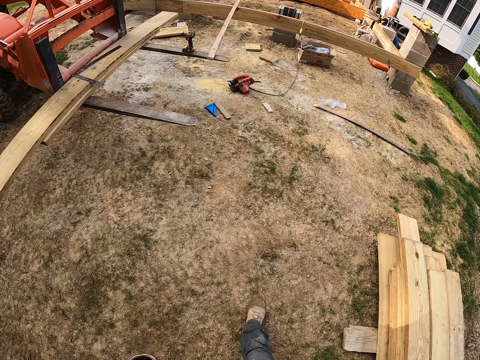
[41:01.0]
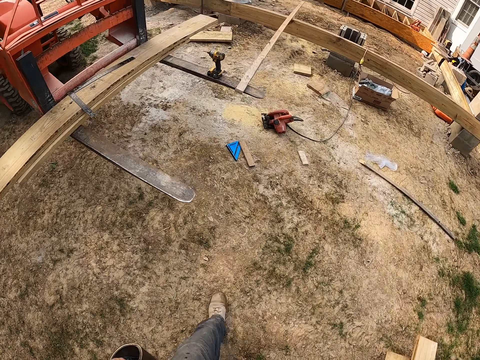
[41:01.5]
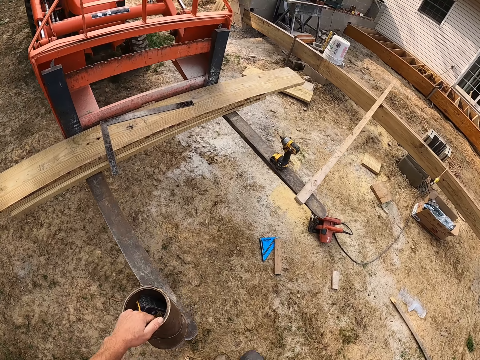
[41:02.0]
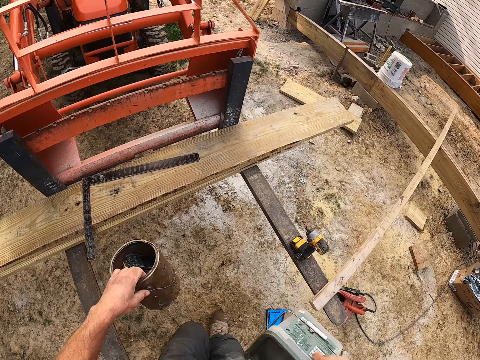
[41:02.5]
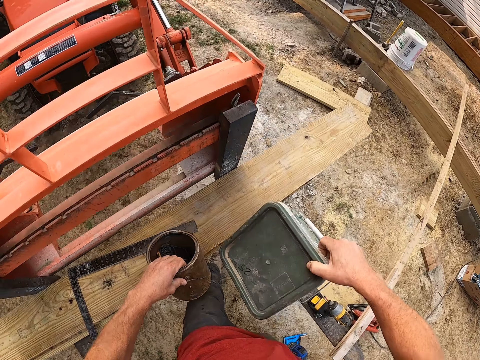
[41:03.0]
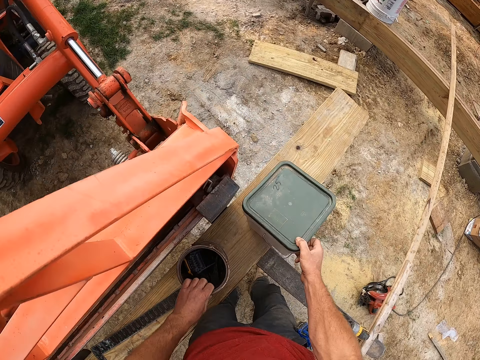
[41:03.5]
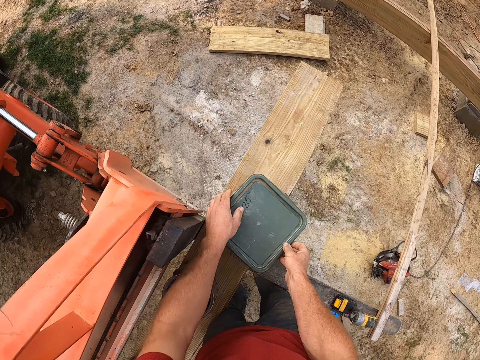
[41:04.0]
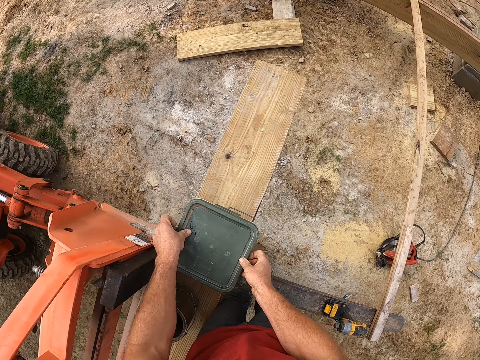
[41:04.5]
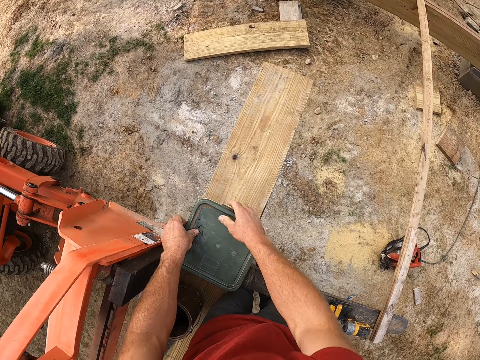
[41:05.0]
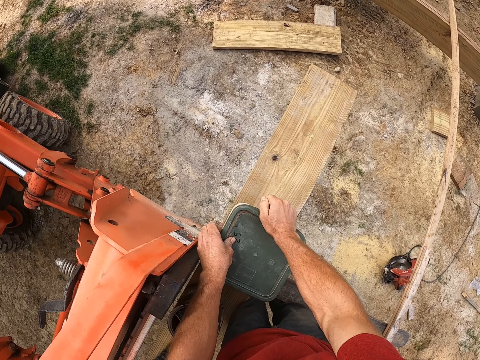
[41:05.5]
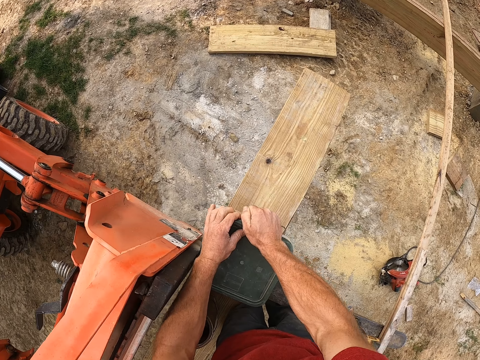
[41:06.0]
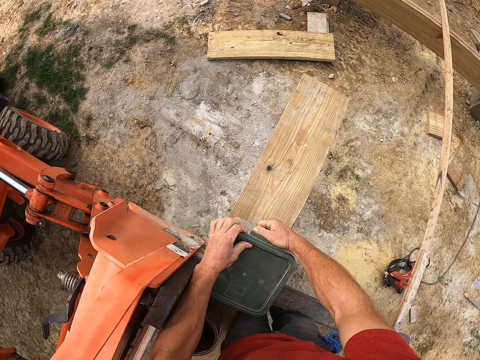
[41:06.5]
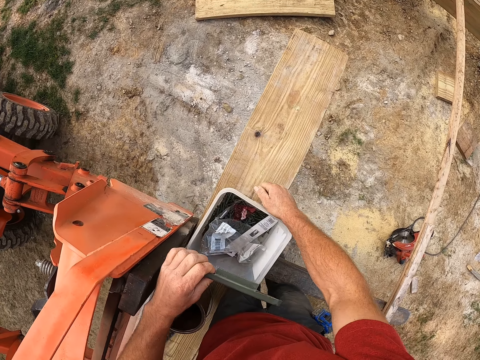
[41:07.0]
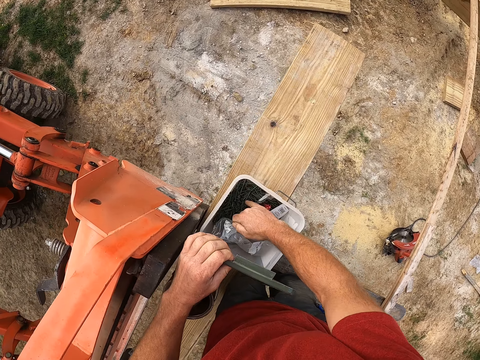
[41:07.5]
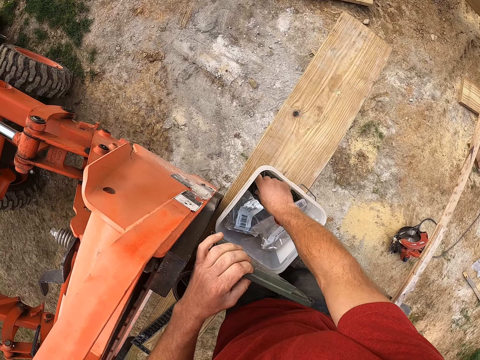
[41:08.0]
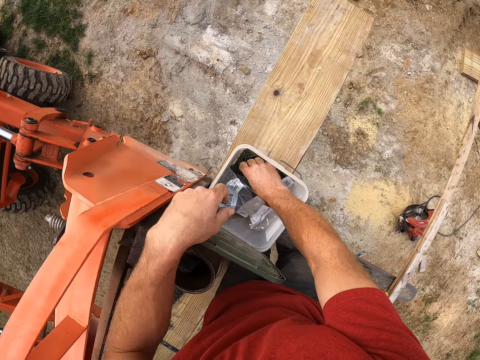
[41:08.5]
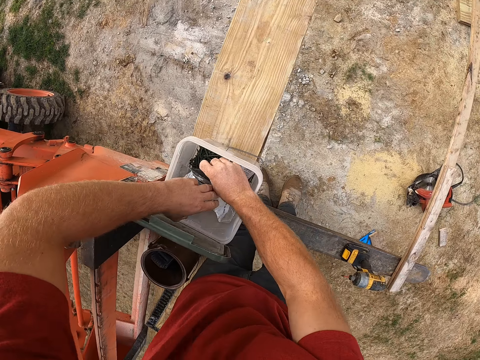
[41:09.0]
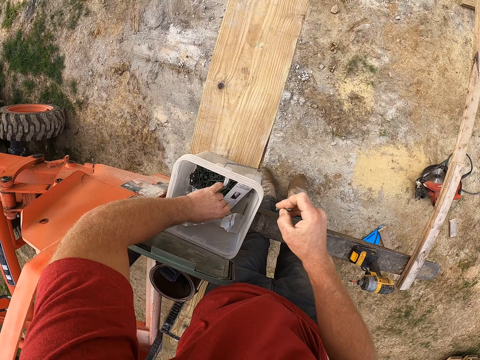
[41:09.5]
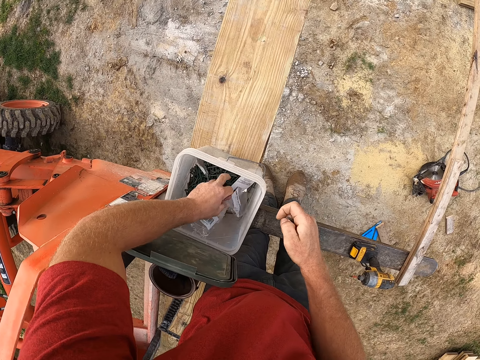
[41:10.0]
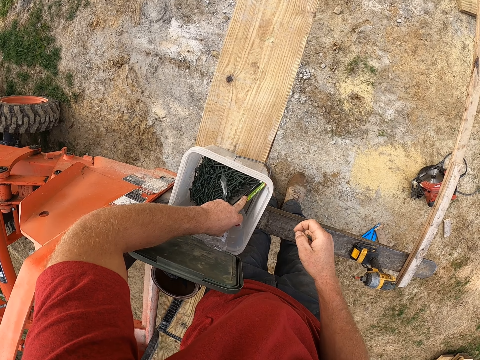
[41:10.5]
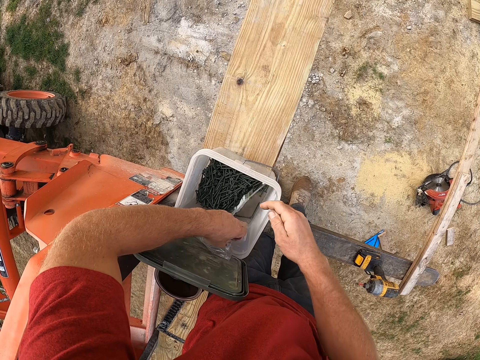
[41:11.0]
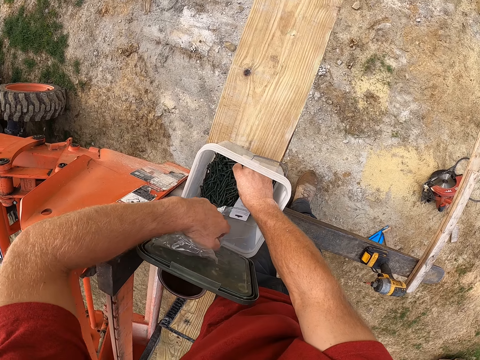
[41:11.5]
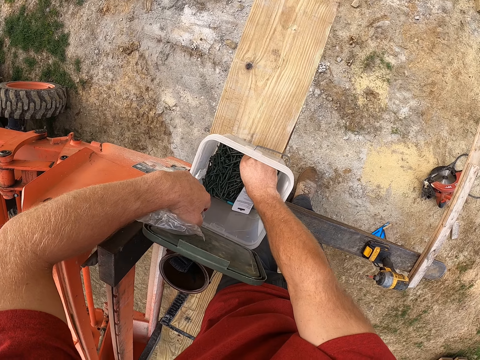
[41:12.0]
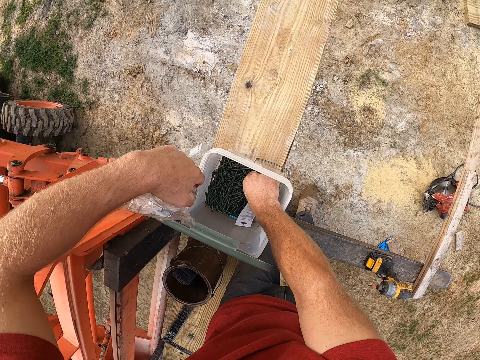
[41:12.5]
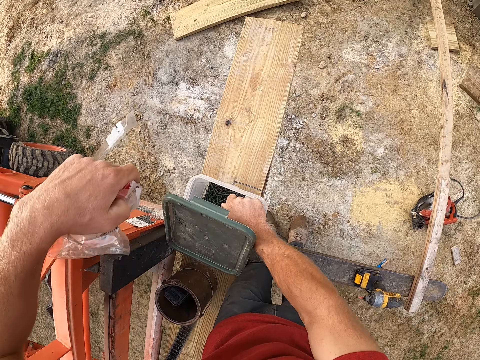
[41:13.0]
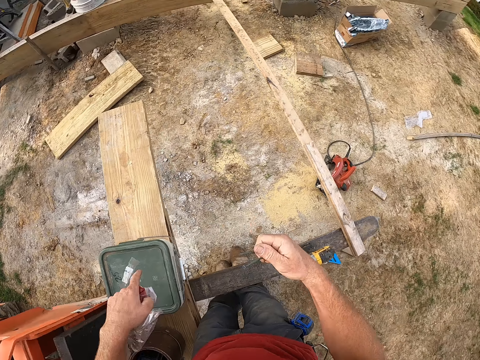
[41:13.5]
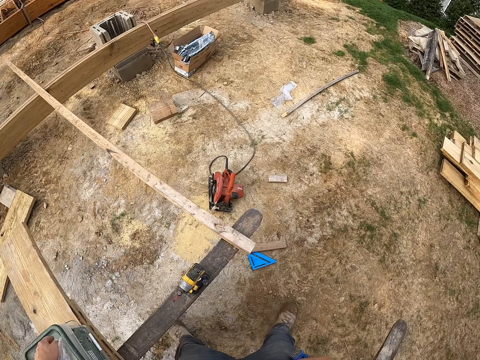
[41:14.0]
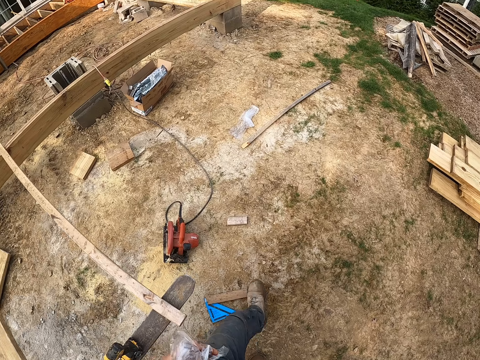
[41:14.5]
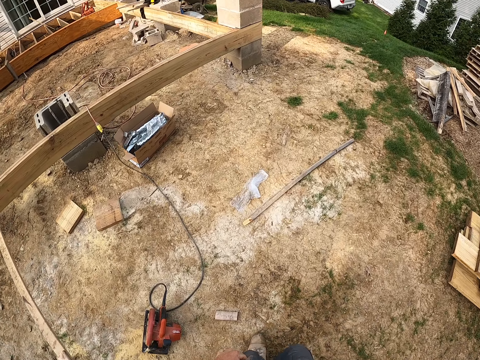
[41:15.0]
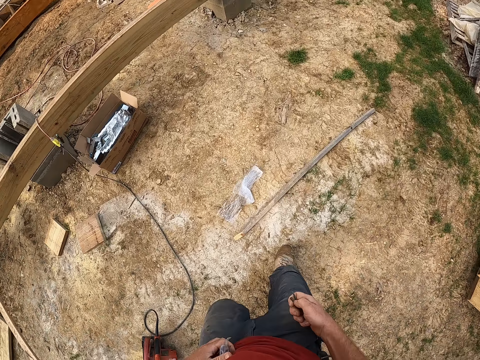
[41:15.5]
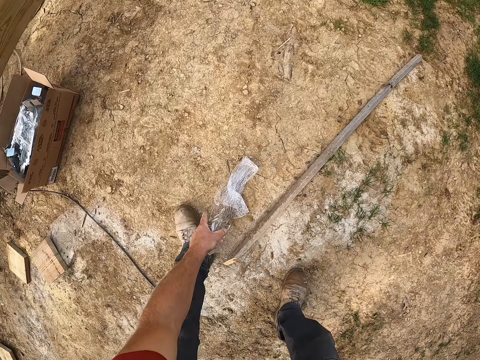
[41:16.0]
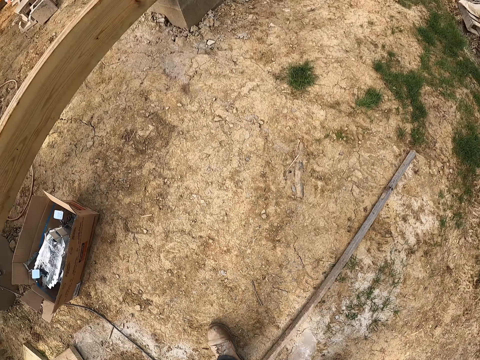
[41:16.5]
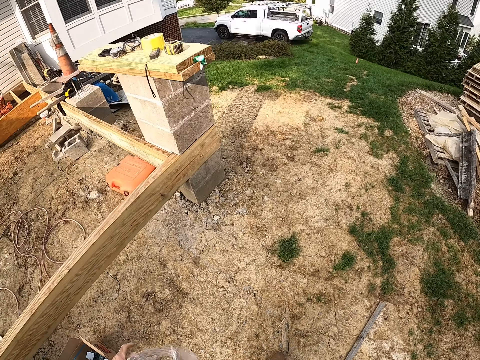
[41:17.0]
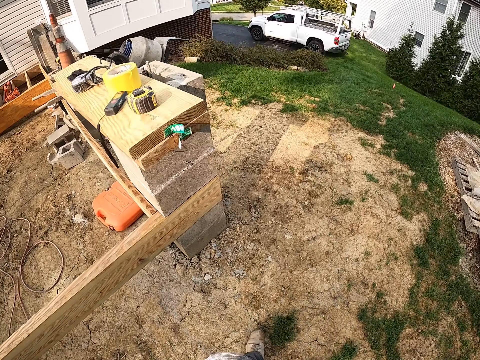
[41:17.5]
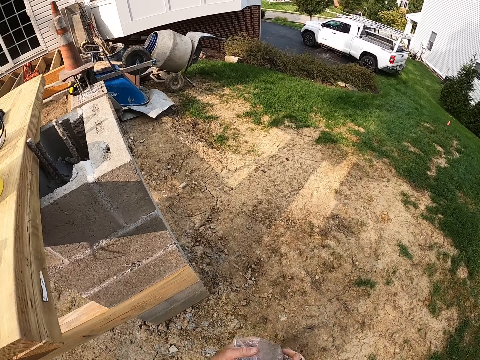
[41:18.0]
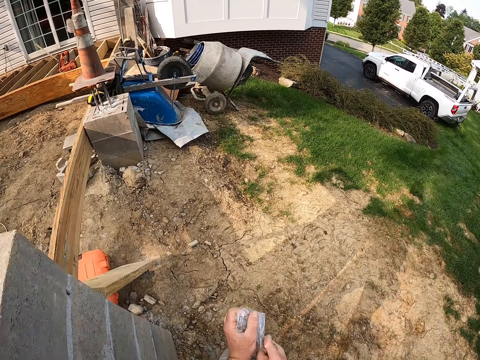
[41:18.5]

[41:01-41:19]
The camera wearer drops the containers in his hands on a wooden plank. He opens the plastic container on the wooden plank. He picks up some screws from the plastic container. He picks up a polythene bag. He picks up nails. He closes the plastic container on the wooden plank. He walks around the construction area. He picks up a nylon from the ground. He walks around the construction area.

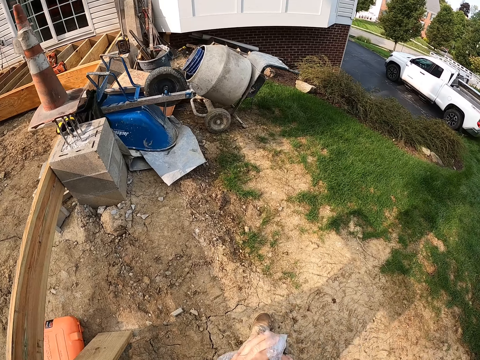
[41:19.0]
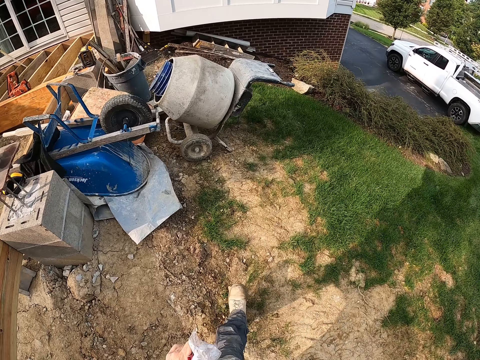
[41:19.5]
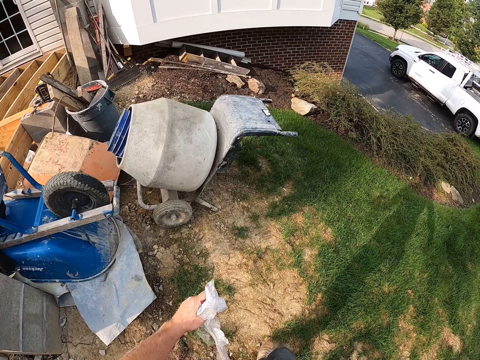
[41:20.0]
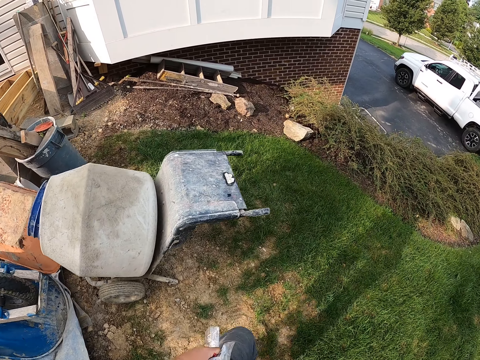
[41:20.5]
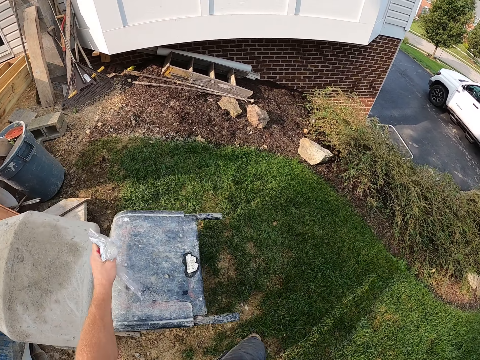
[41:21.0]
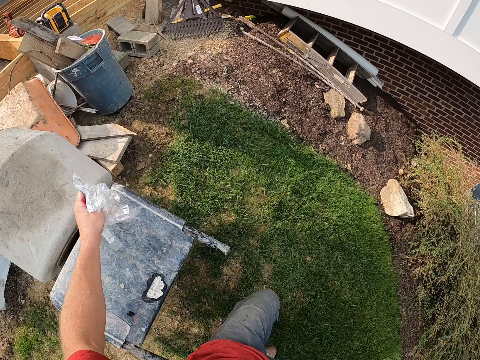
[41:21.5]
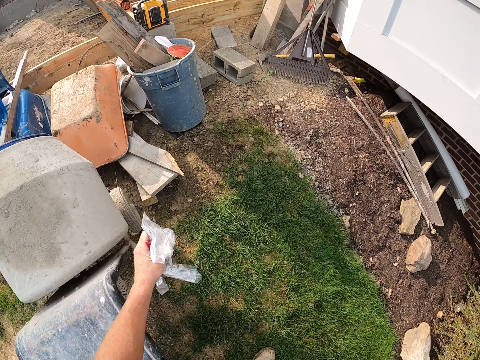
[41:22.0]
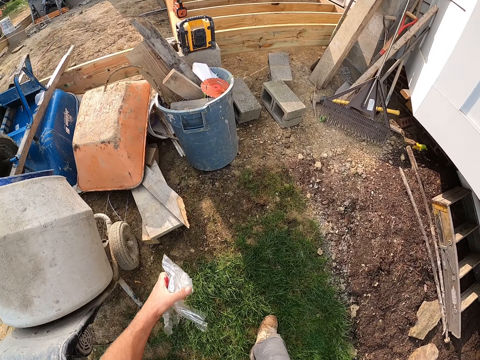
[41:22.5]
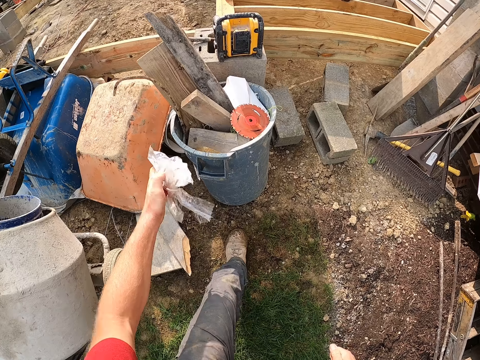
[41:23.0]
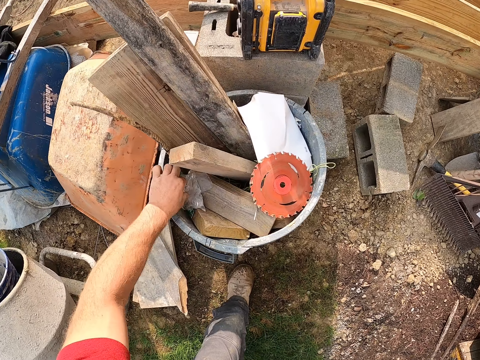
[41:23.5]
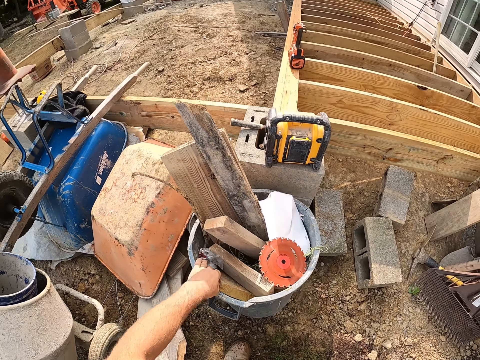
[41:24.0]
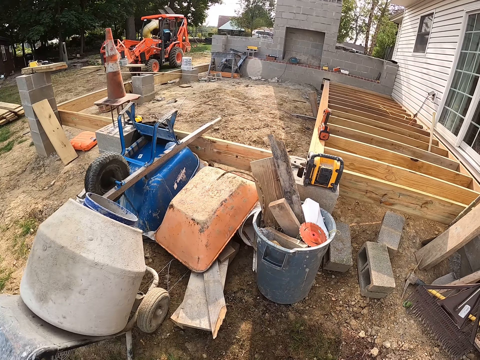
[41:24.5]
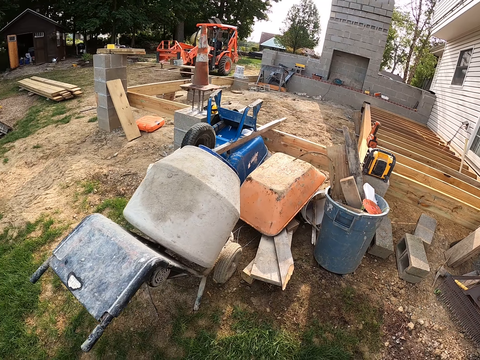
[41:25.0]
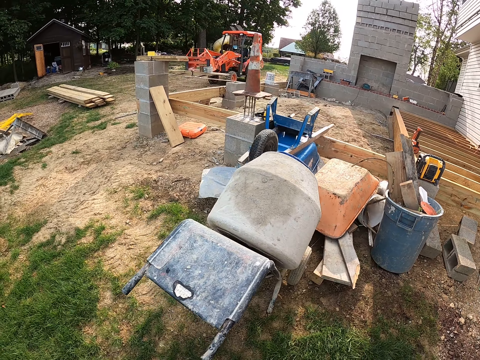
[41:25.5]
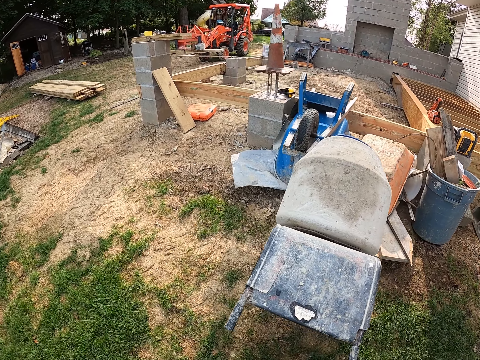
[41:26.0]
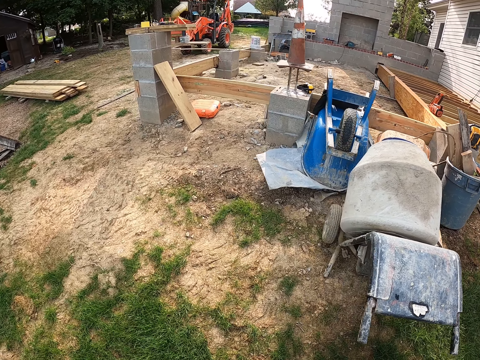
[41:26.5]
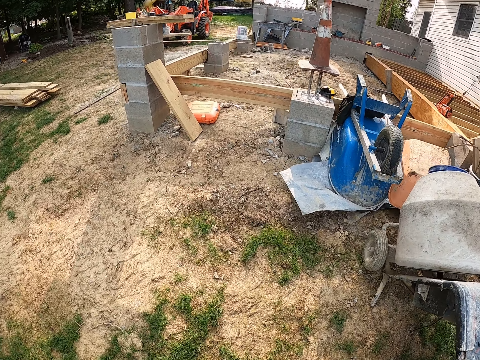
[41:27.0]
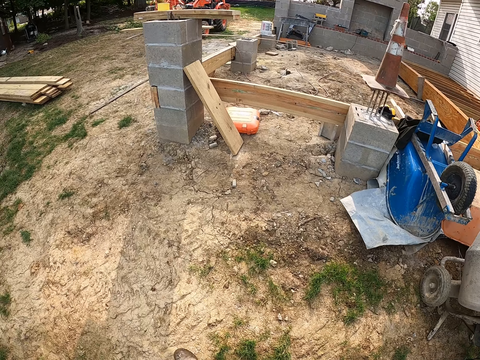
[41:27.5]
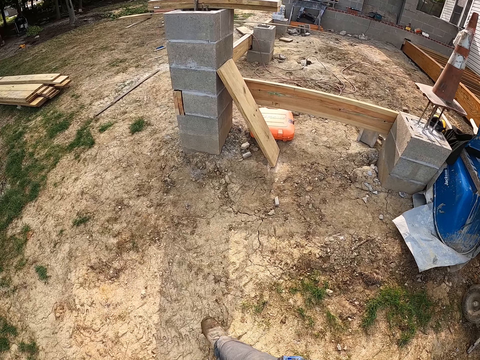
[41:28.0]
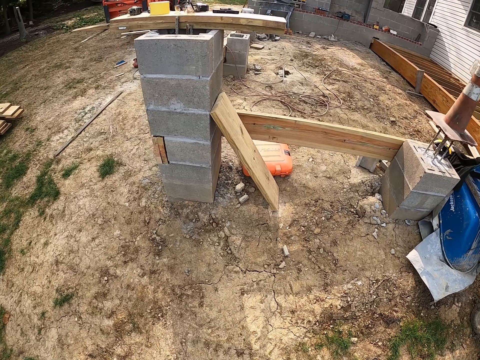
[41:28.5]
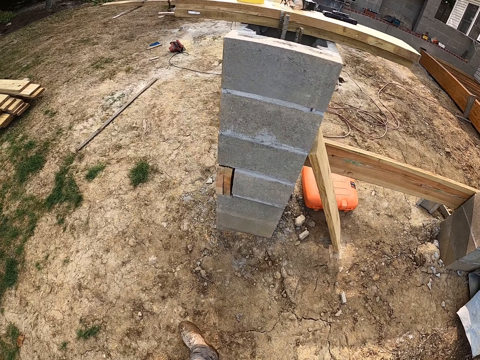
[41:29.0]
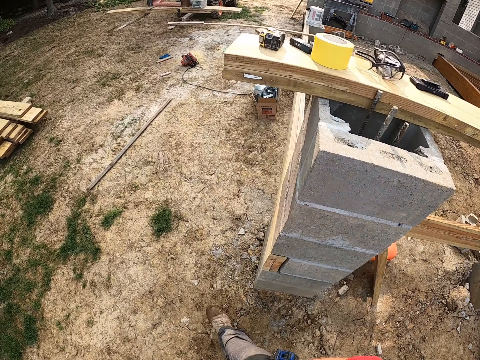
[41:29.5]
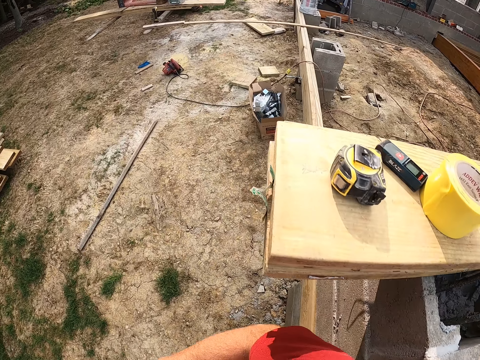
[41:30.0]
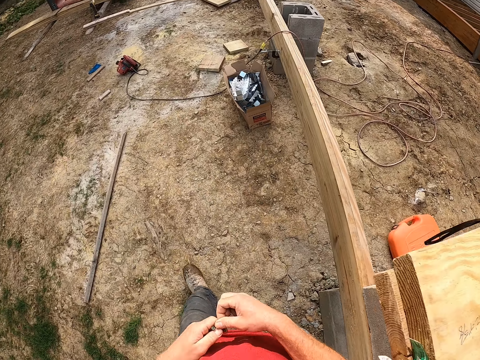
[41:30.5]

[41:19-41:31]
The camera wearer drops the nylon in a waste container. They walk around the construction site.
